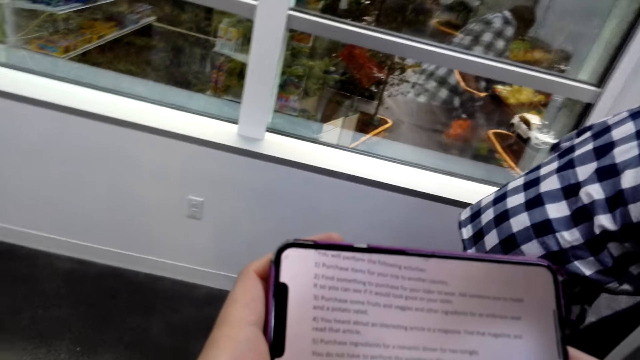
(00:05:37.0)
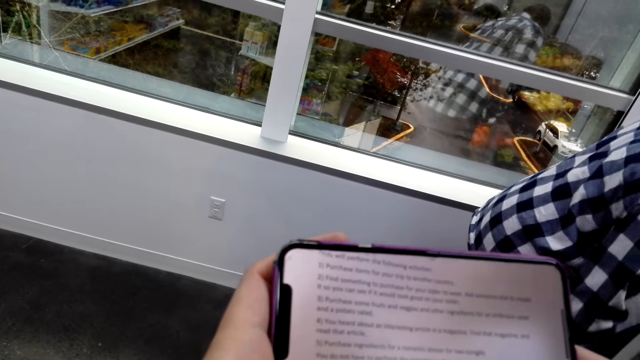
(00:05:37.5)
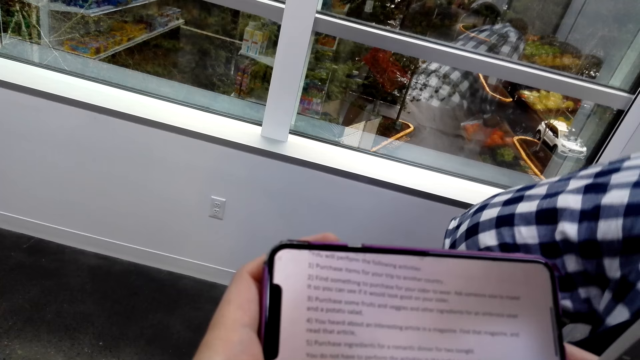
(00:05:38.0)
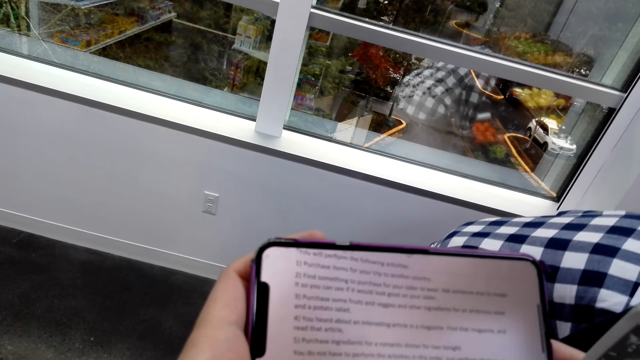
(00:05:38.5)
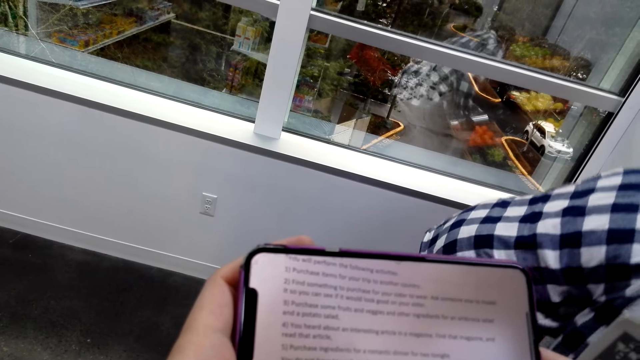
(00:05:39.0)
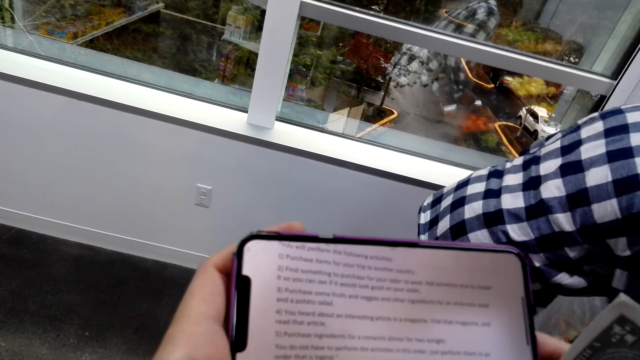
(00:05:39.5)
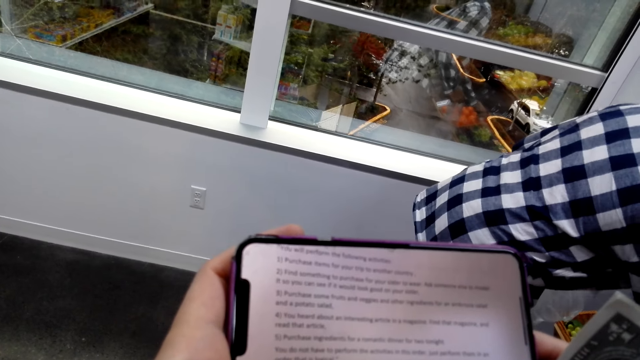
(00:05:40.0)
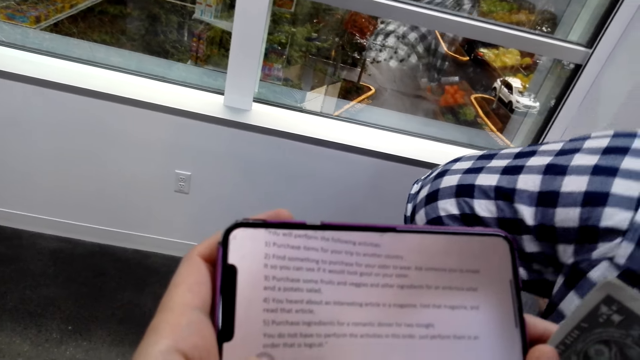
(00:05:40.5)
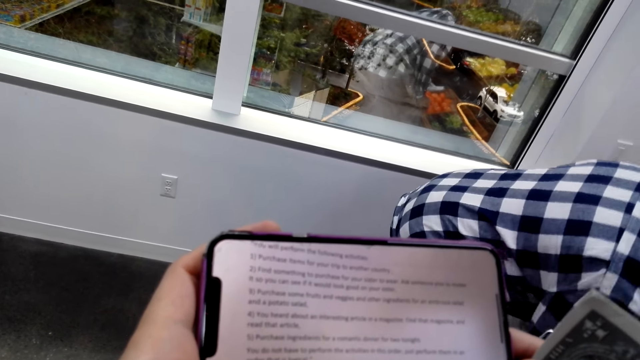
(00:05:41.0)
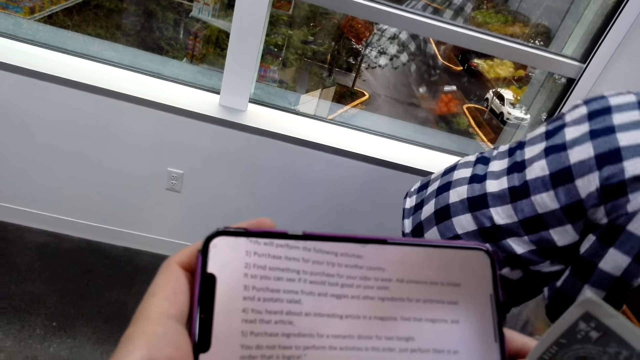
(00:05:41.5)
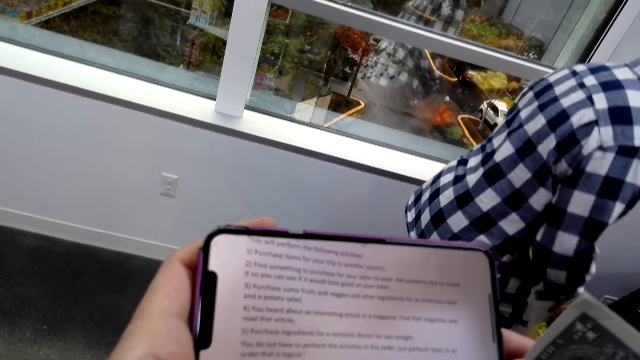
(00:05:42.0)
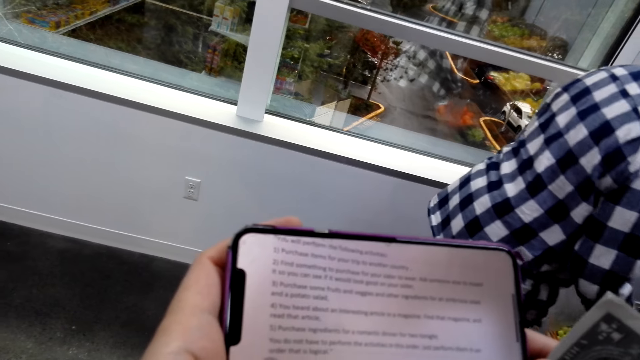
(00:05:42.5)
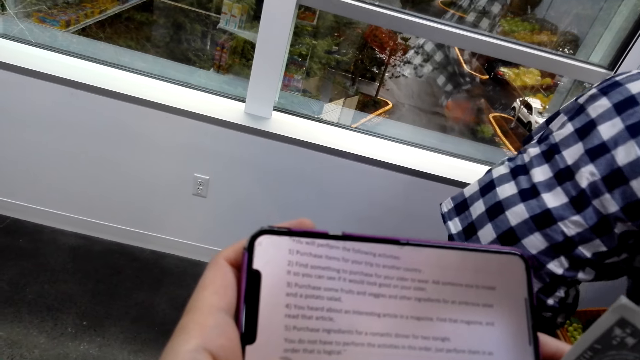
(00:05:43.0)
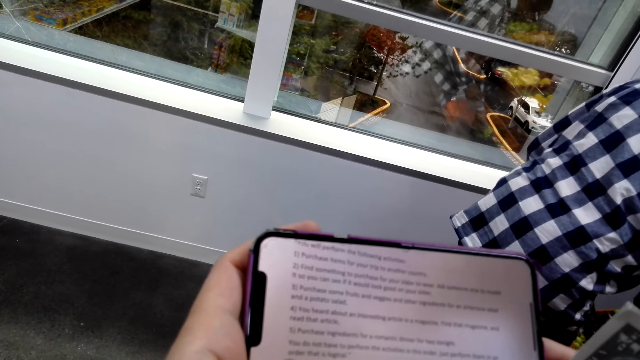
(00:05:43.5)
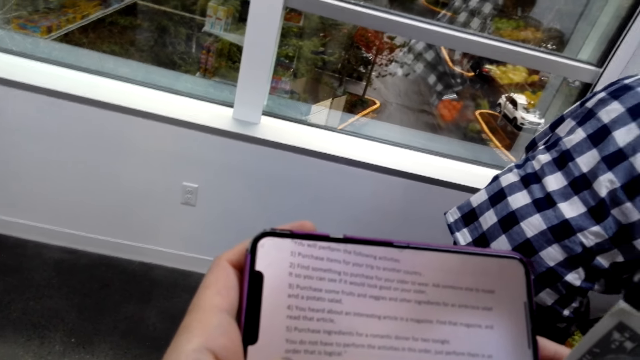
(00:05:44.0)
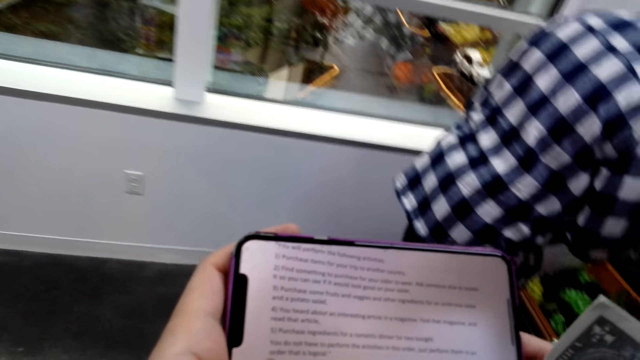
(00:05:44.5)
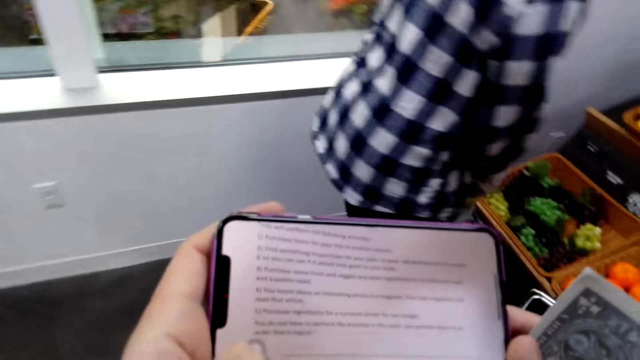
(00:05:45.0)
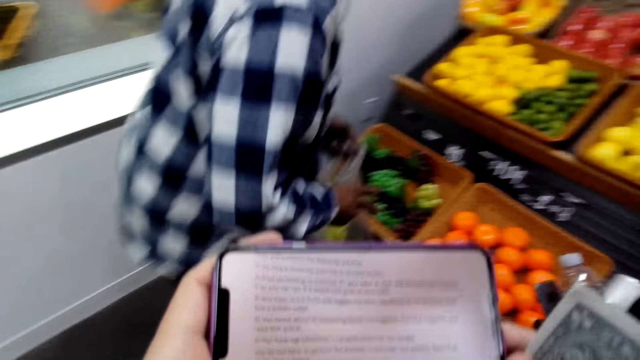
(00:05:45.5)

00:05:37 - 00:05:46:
A man picks up something. Another man looks at the phone. The first man puts something down. A man picks up something. The camera wearer reads the article in the phone.

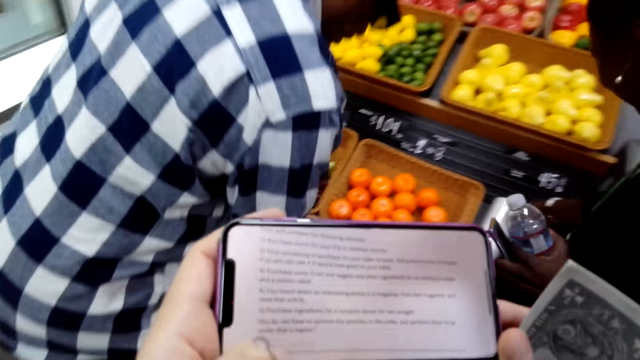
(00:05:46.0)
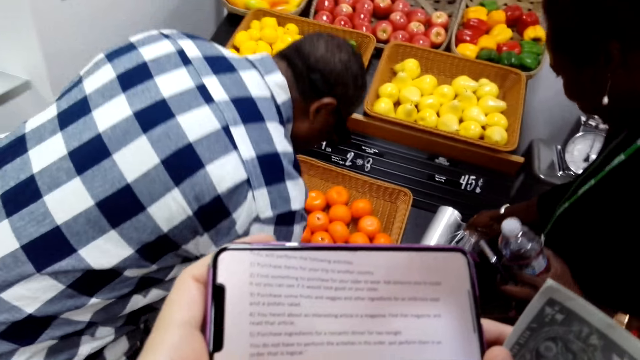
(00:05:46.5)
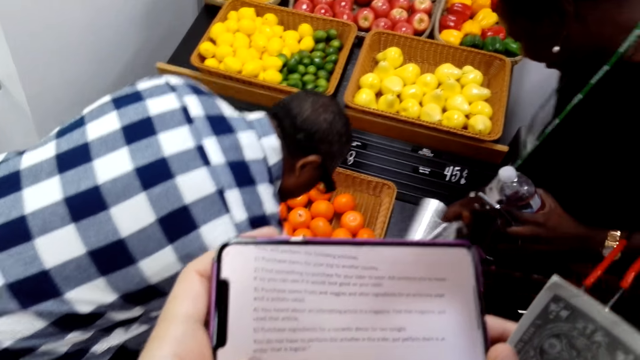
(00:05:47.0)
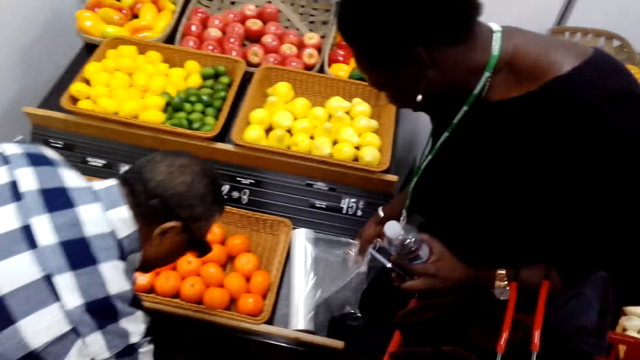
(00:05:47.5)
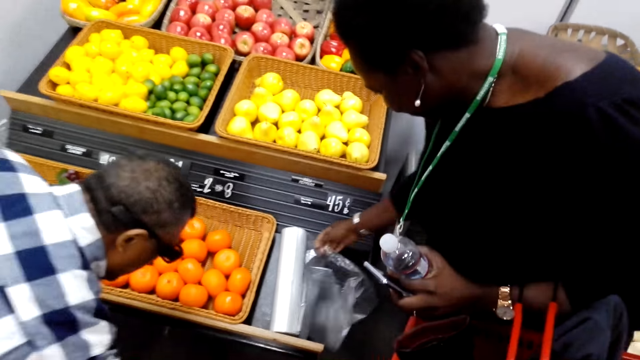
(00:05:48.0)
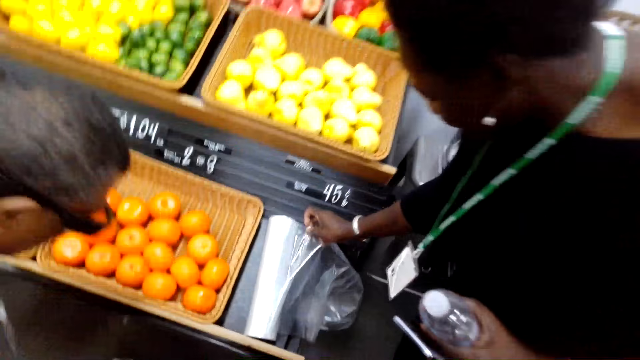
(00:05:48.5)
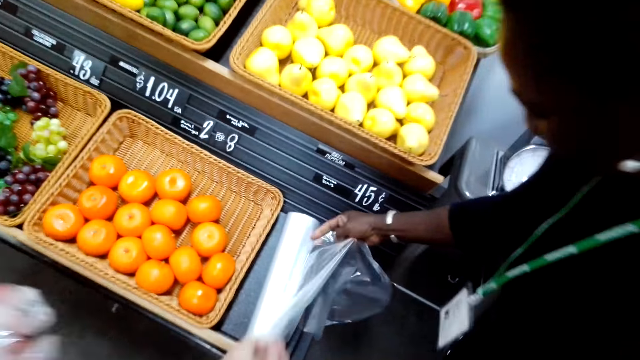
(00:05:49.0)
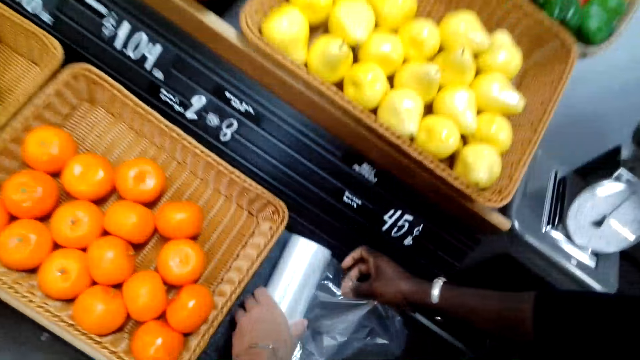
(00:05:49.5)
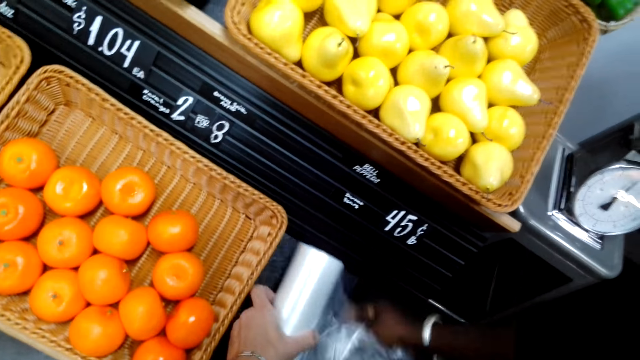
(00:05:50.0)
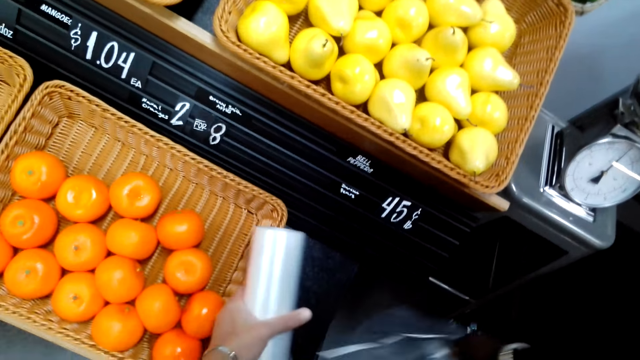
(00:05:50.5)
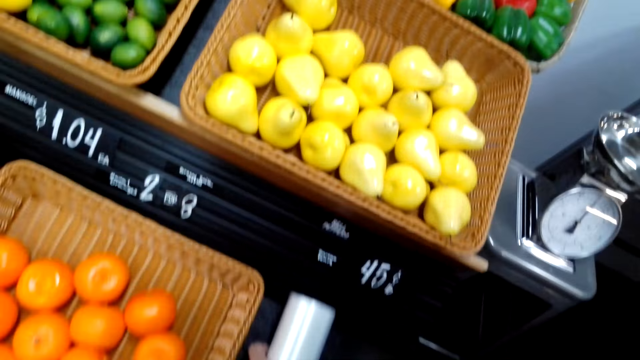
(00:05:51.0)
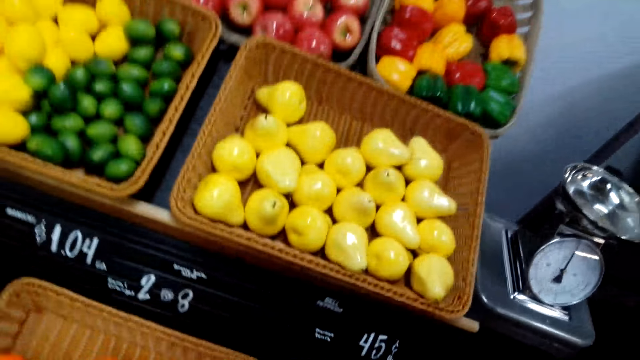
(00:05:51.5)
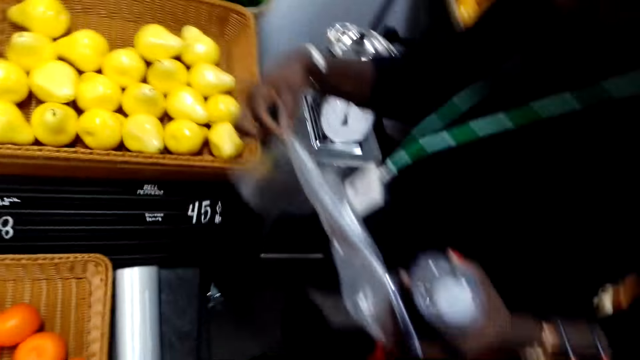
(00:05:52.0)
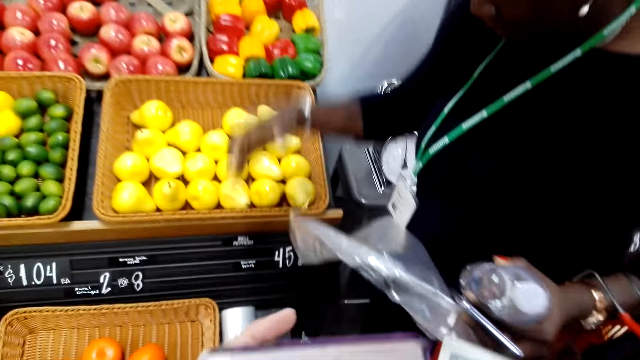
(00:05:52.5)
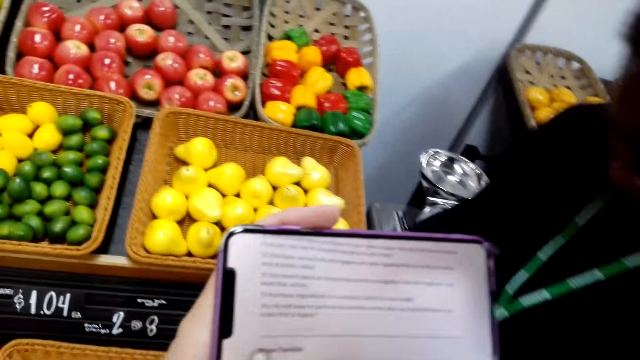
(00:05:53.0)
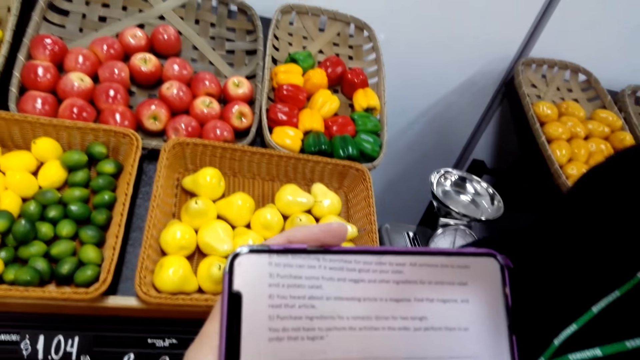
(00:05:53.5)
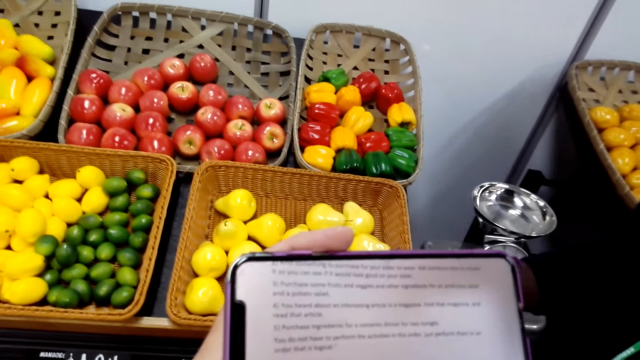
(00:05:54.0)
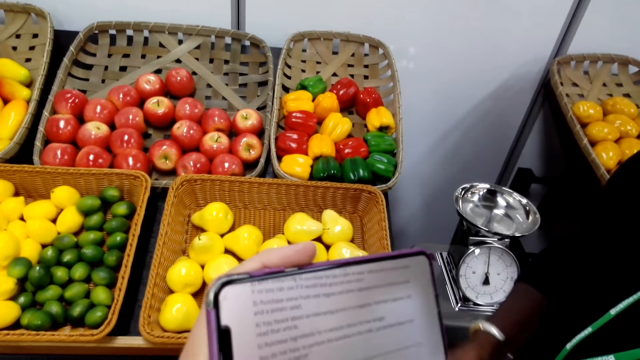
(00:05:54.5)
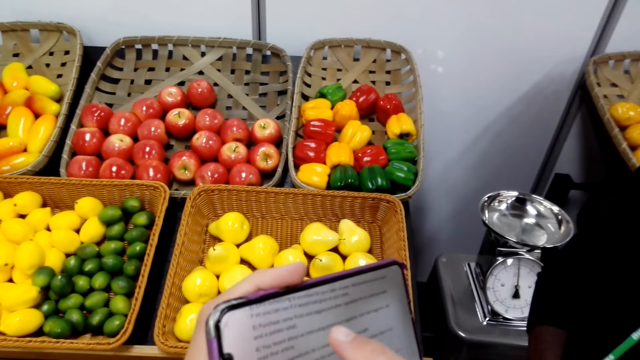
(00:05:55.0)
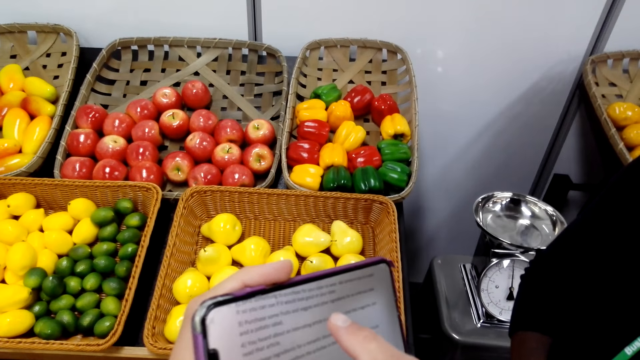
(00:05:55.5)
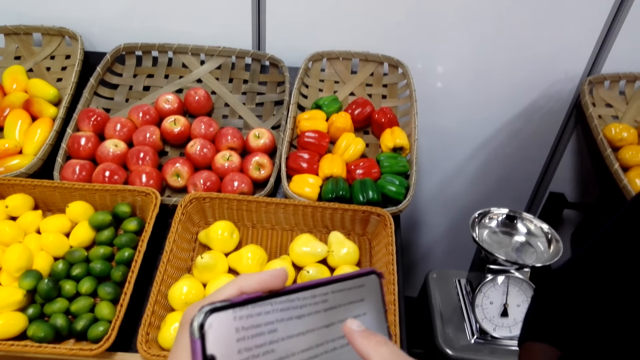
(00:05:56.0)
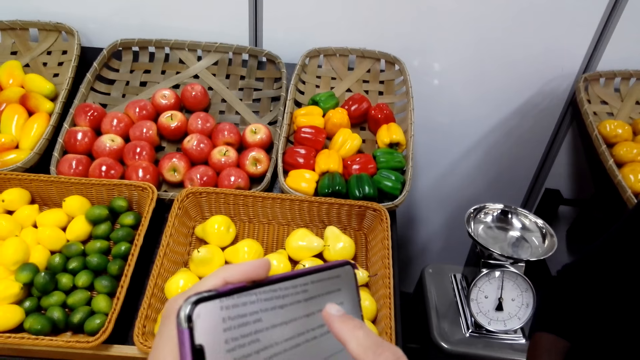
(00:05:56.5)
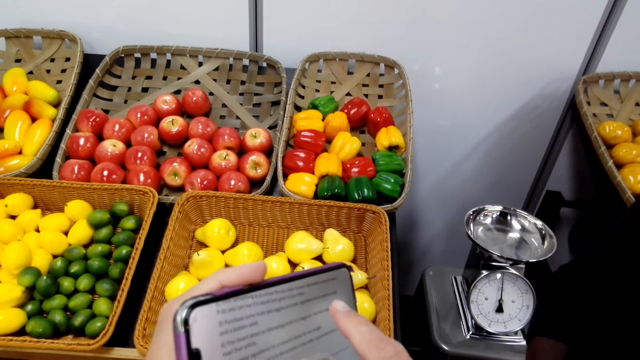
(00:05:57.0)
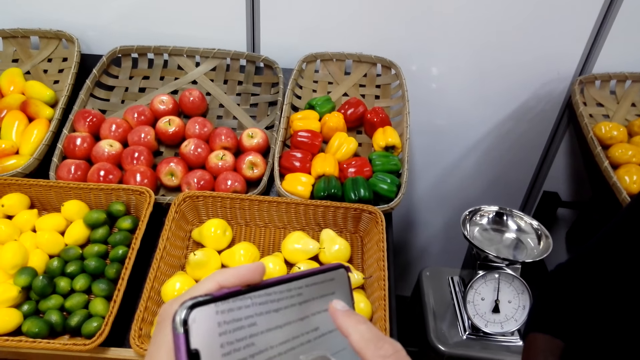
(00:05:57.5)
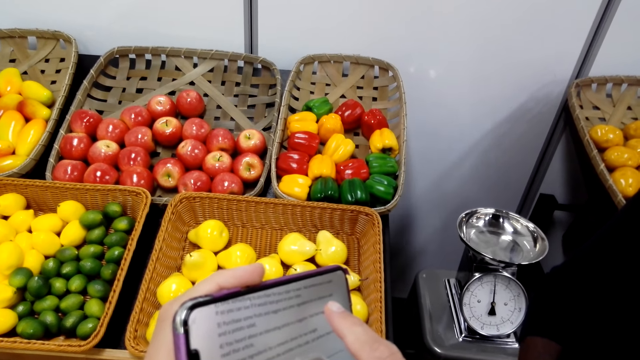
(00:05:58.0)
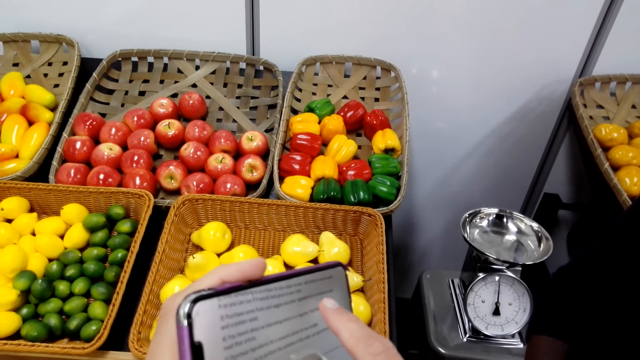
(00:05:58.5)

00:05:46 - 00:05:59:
A man picks up something. A man unfolds the foil paper. A lady unfolds a polythene bag. The camera wearer holds the foil paper. The lady removes the polythene bag from the roll and straightens the polythene bag. The camera wearer reads the article in the phone. Another man looks at the phone and points at the phone.
